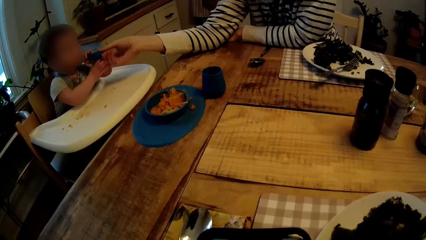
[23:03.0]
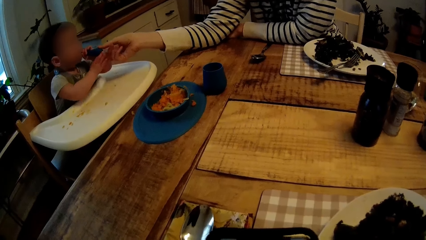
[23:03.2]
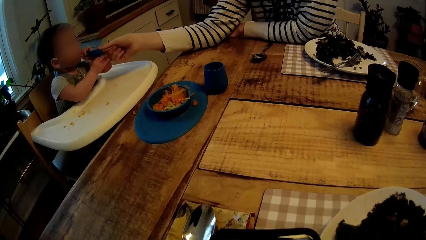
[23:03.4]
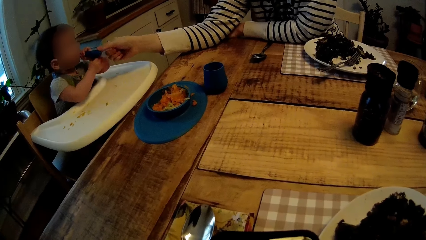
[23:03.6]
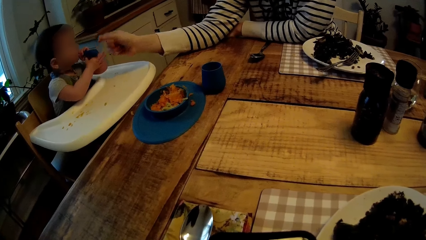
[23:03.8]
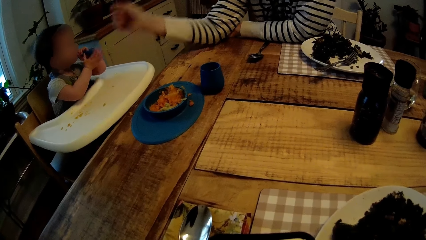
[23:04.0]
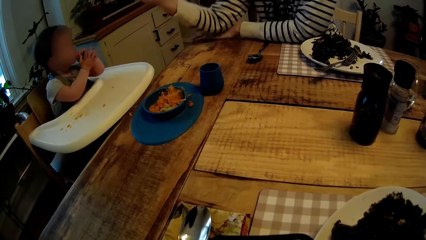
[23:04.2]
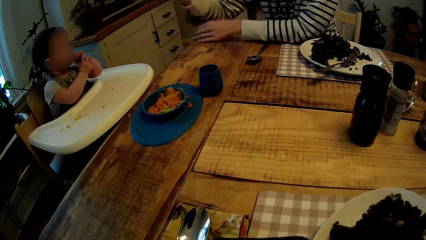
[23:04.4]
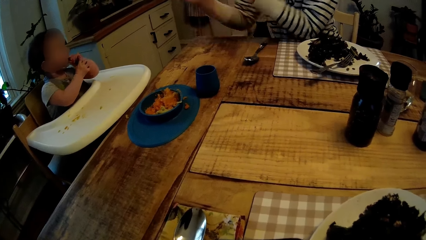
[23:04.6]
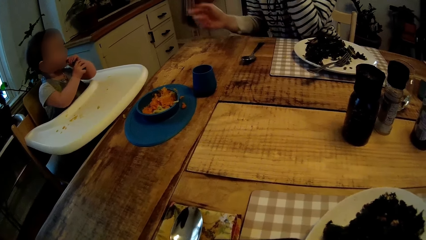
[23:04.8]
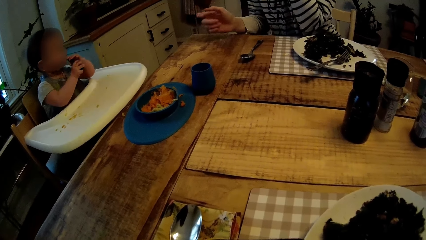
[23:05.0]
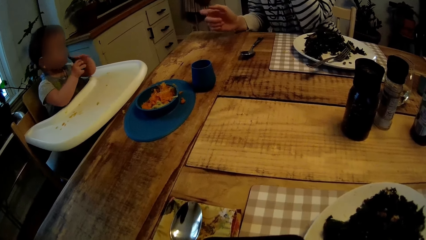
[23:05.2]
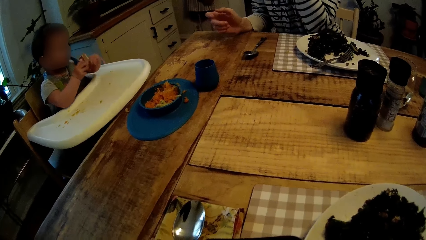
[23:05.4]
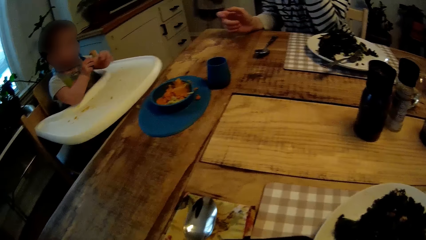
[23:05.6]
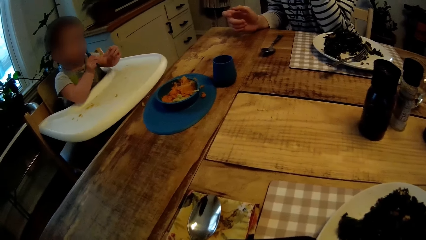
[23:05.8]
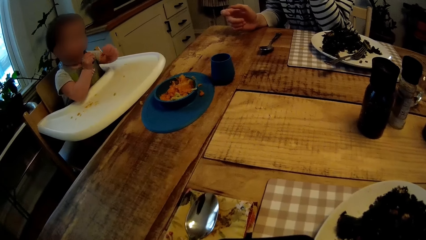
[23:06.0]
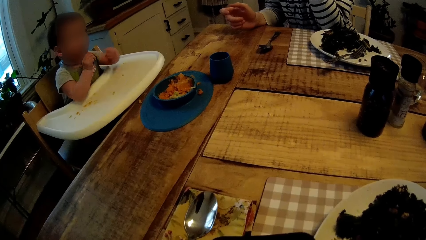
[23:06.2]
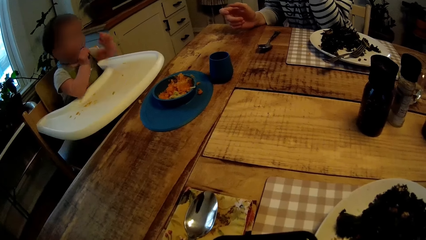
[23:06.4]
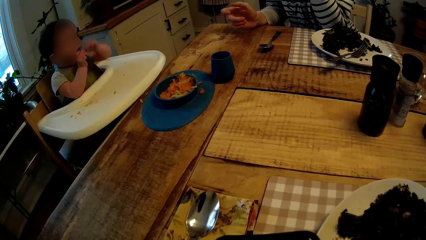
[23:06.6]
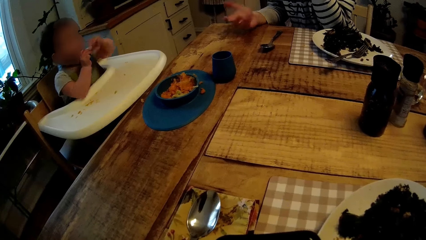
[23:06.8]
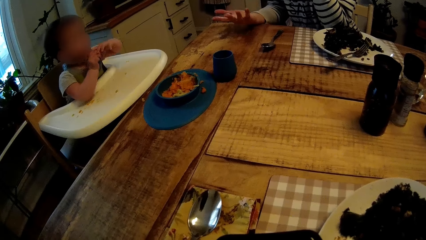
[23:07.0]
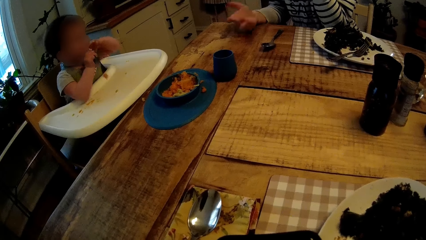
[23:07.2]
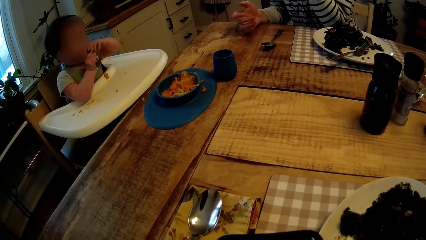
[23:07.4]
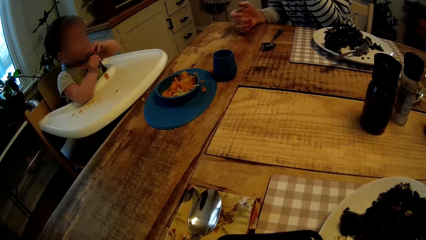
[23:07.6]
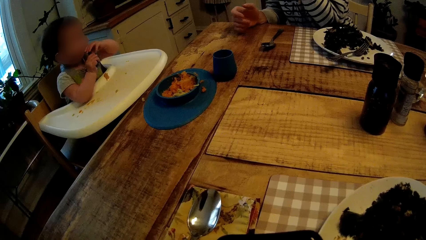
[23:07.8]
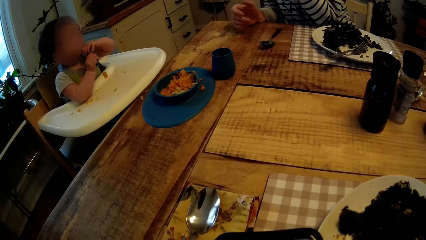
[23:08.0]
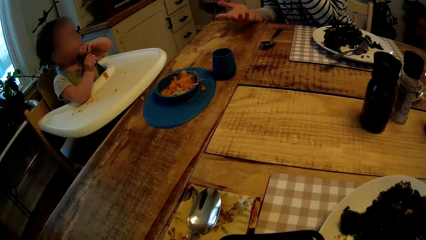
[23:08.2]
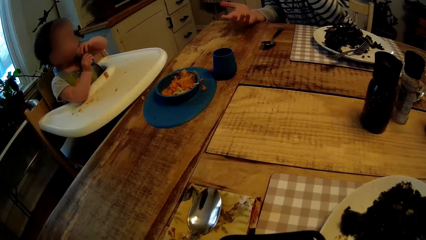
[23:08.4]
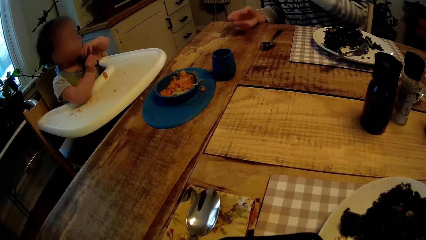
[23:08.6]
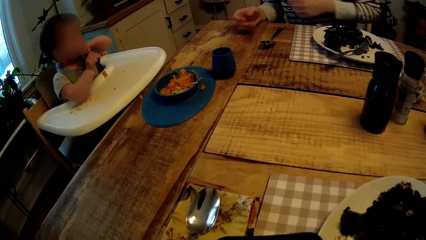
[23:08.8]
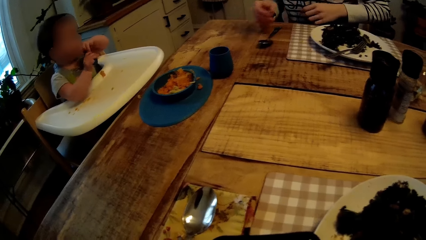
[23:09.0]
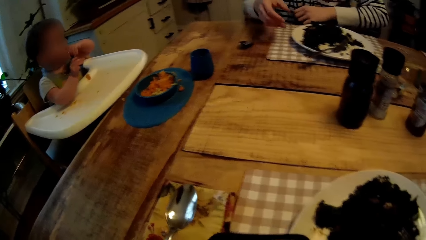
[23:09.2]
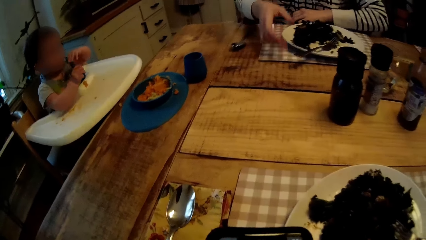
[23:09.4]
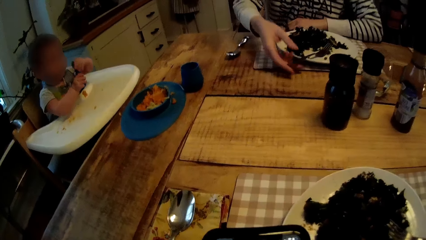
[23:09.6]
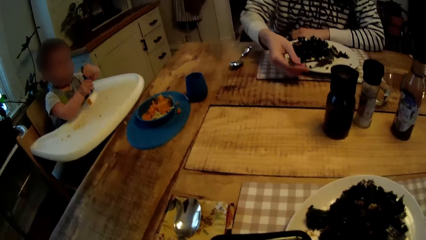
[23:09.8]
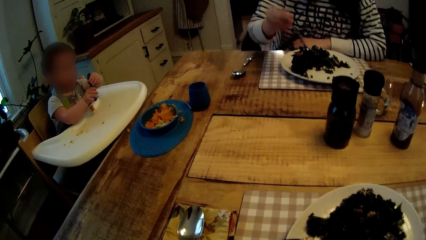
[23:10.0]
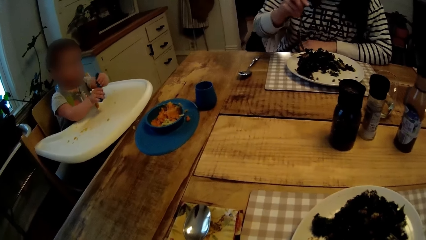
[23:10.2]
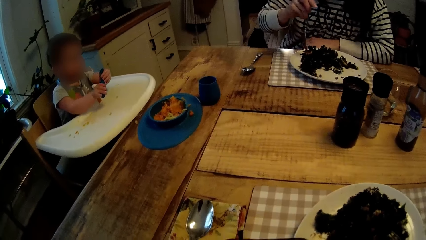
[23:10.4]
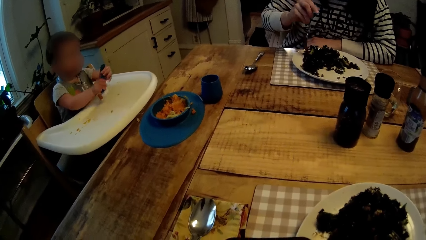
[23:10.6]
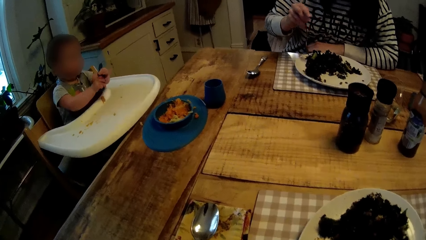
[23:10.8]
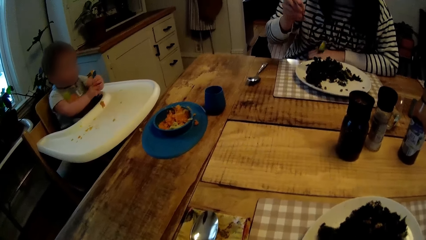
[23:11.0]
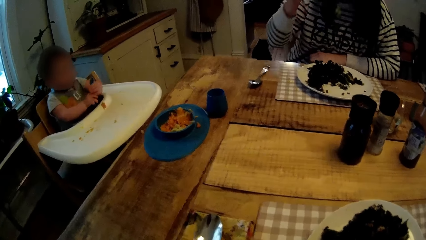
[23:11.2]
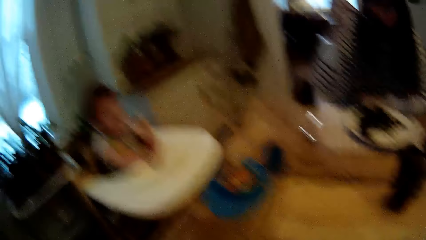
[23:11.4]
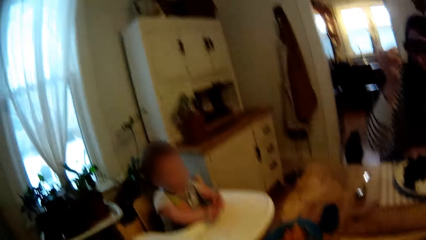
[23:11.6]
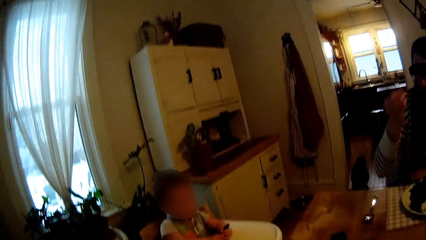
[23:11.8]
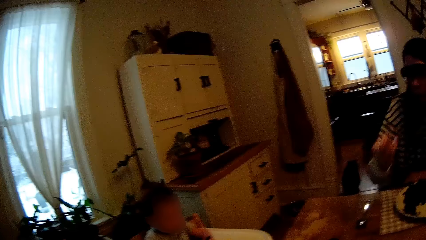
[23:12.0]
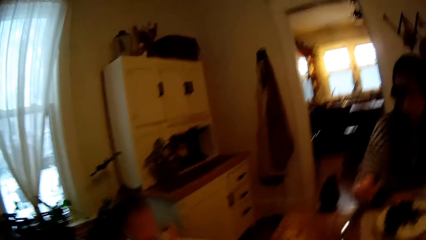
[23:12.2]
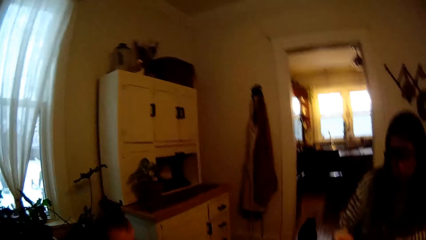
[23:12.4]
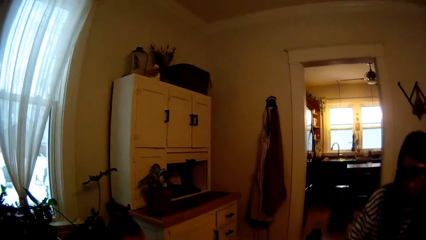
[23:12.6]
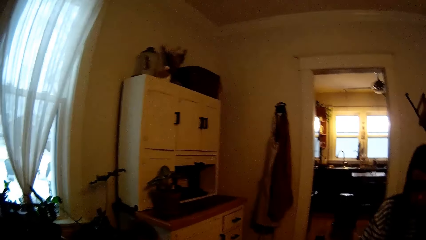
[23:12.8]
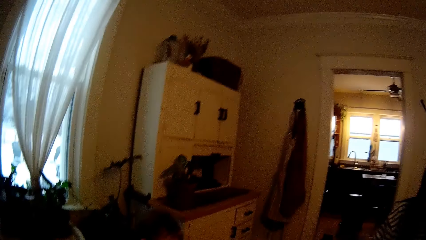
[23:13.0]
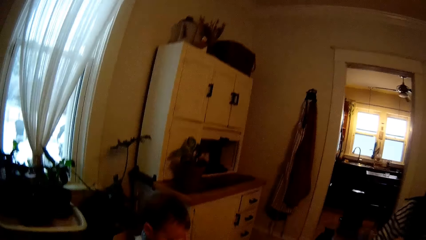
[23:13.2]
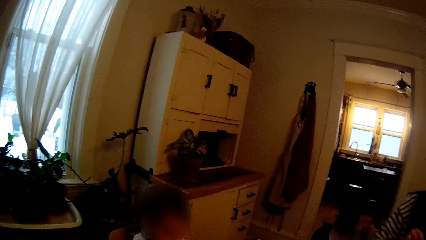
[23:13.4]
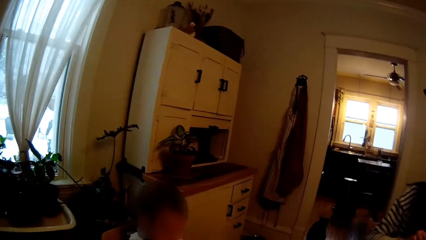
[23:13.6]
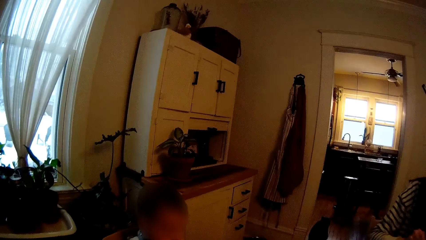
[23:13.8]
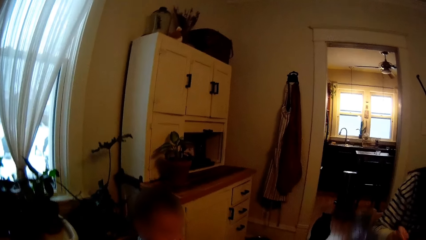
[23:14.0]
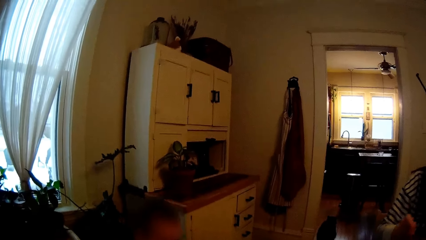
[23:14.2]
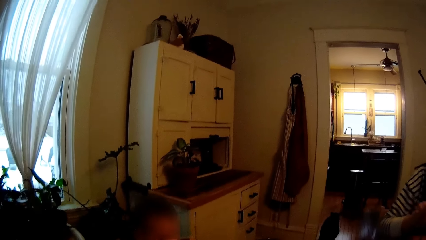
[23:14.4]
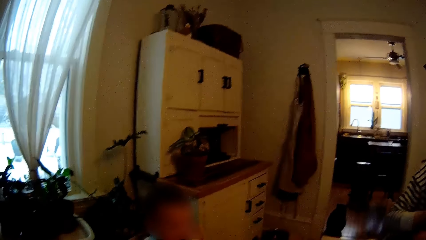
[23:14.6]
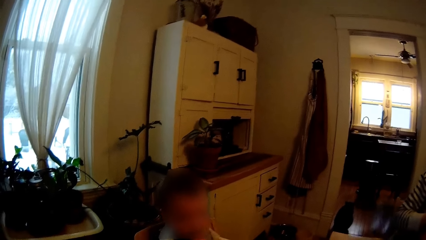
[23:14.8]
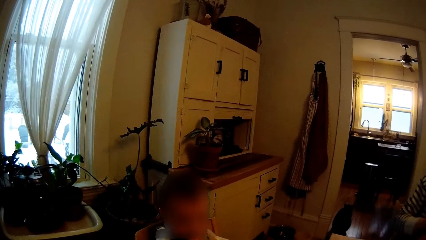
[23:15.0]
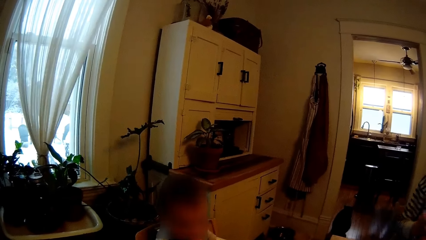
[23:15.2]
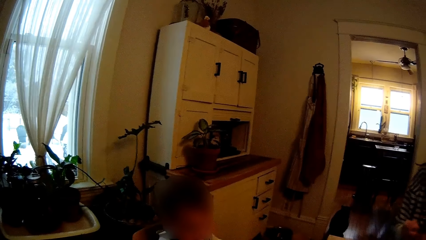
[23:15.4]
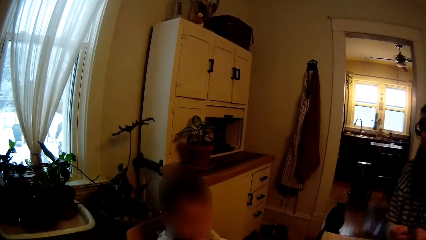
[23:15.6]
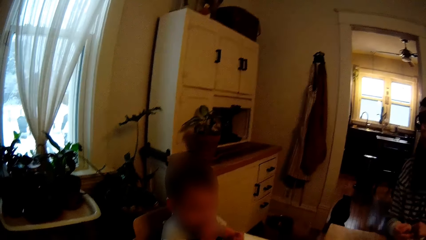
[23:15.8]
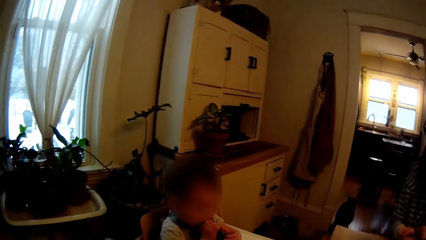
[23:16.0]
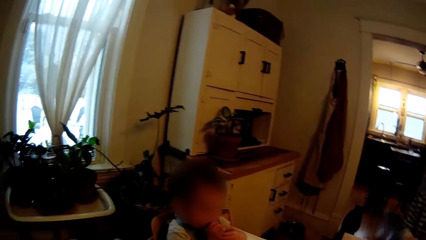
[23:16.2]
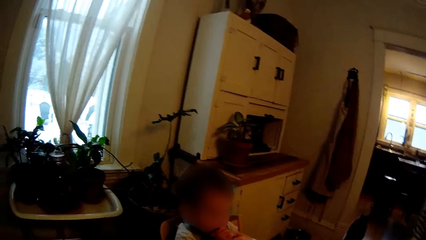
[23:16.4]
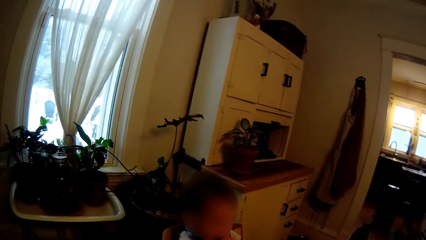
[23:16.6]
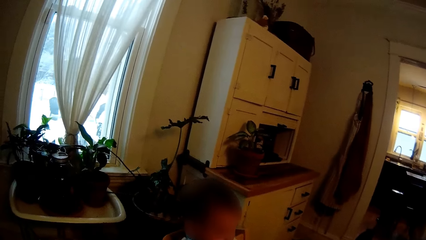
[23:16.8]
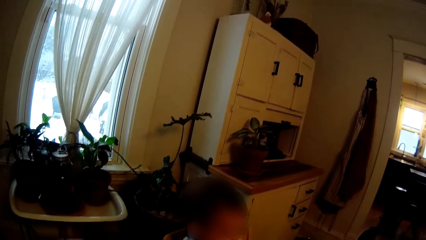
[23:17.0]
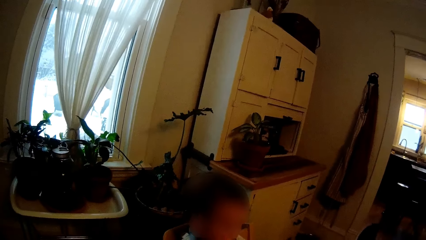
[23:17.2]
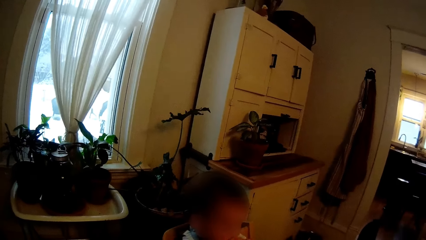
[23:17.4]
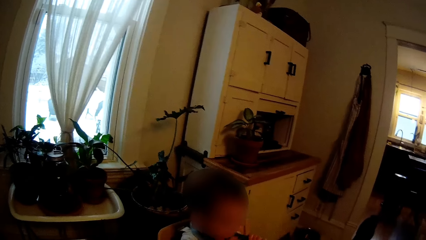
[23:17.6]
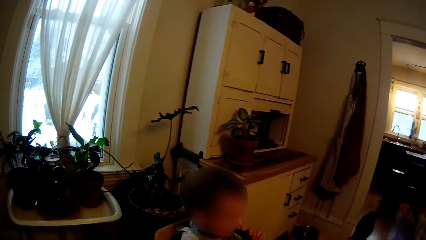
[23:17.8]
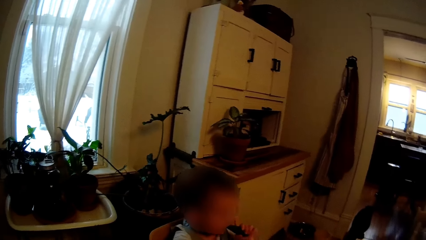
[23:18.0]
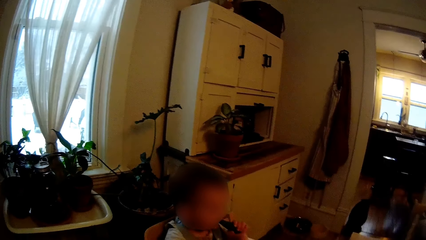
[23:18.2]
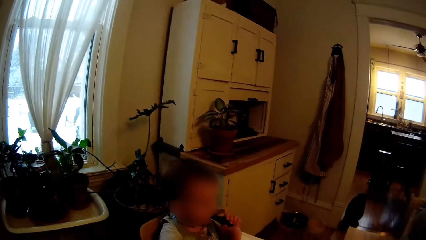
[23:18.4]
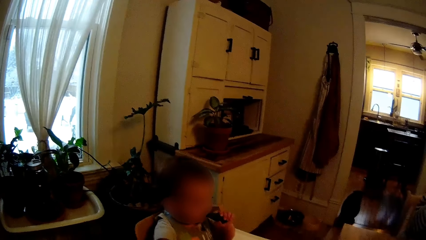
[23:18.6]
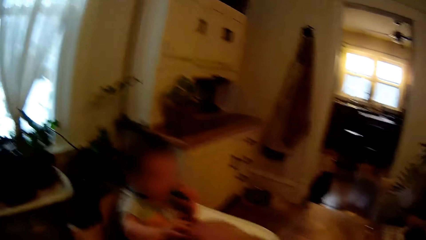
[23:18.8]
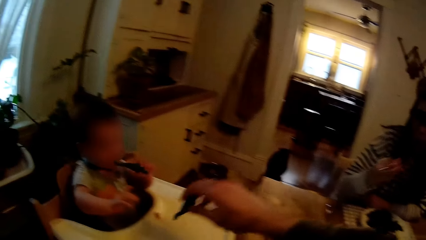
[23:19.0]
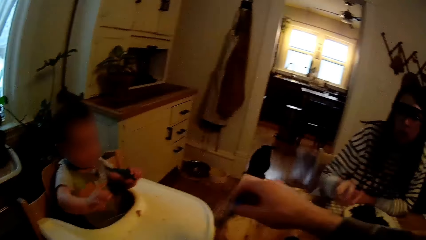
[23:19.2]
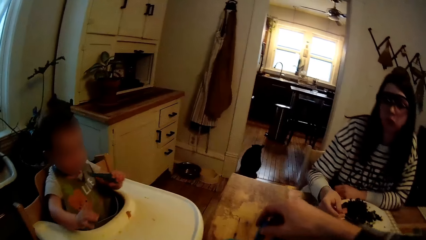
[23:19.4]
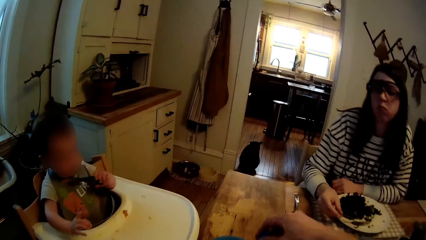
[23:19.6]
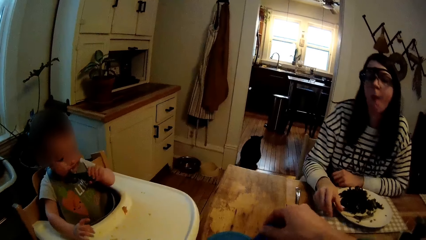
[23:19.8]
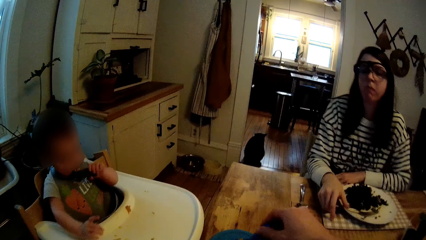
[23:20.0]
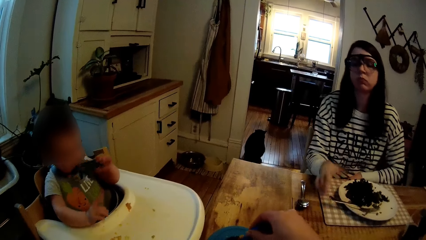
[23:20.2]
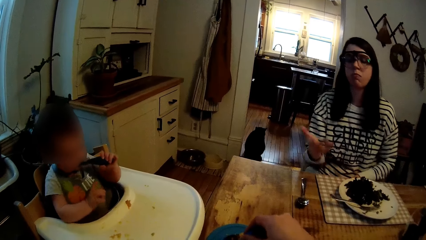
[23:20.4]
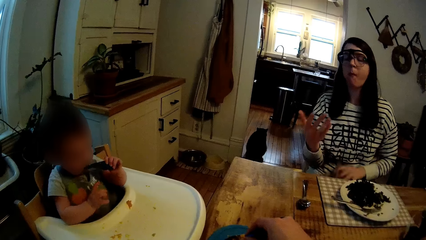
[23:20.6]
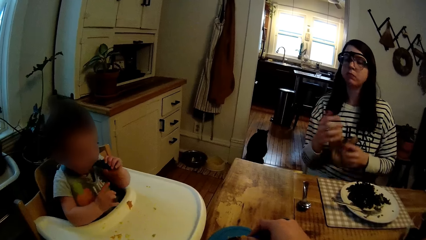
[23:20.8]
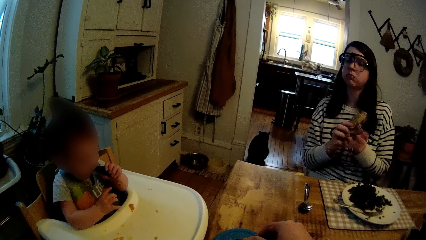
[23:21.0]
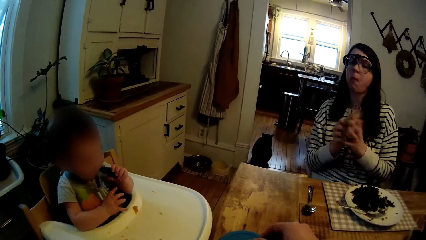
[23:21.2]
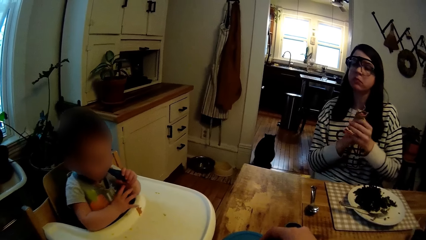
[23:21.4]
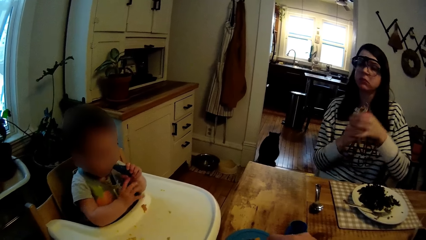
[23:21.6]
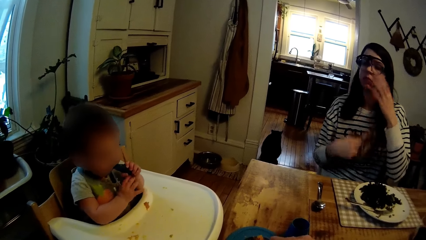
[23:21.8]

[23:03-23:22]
The woman removes her right hand from the toy. The woman picks up the fork from the plate with her right hand and picks food with the fork in her right hand. The camera wearer stares at the baby. The woman puts the food into her mouth with the fork in her right hand. The camera wearer holds a spoon with his right hand. The woman puts the fork in the plate with her right hand. The camera wearer puts the spoon in his right hand in a bowl of food. He fetches food with the spoon. The woman picks a towel with her right hand and cleans both hands with the towel.
